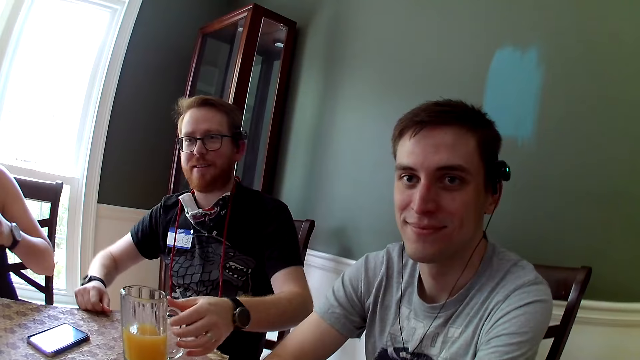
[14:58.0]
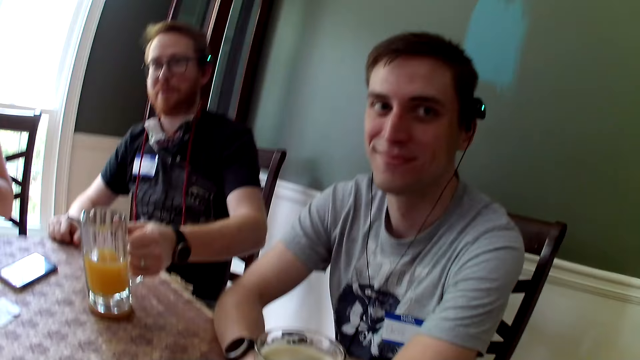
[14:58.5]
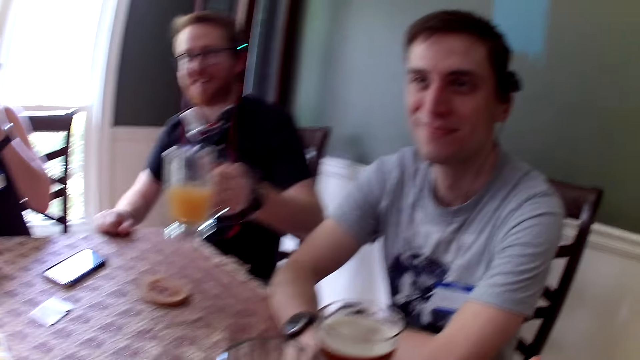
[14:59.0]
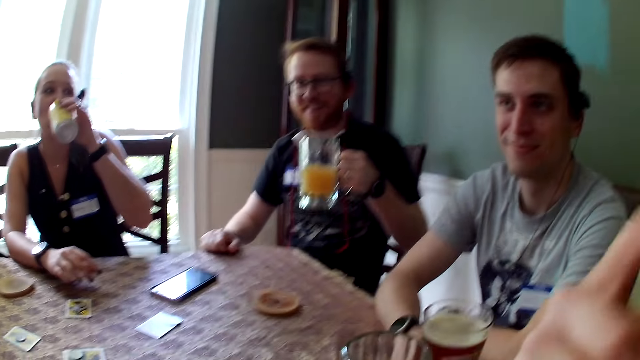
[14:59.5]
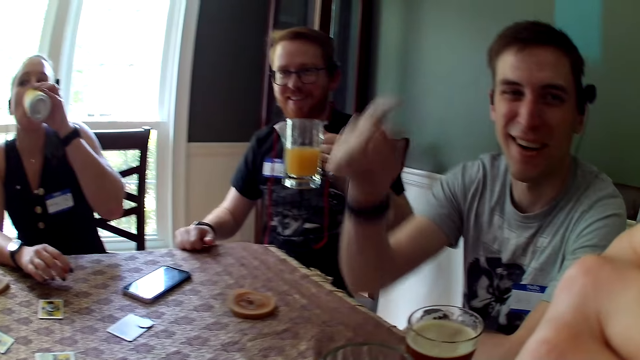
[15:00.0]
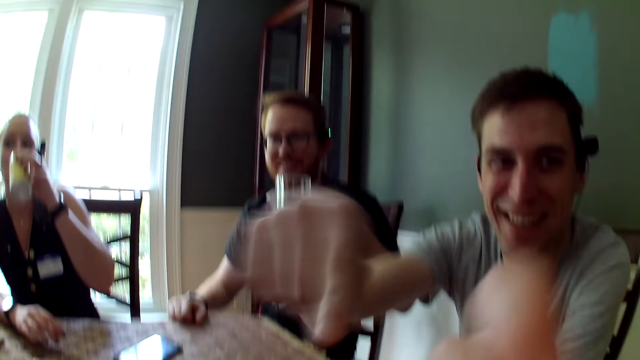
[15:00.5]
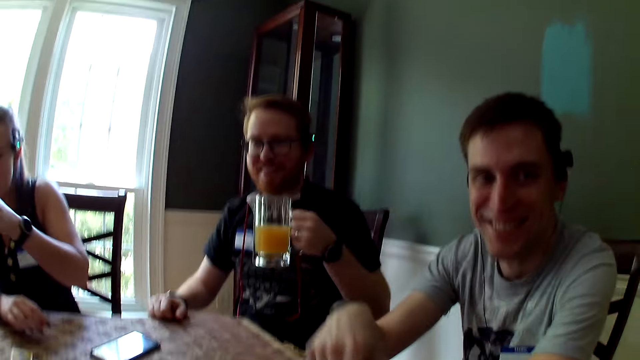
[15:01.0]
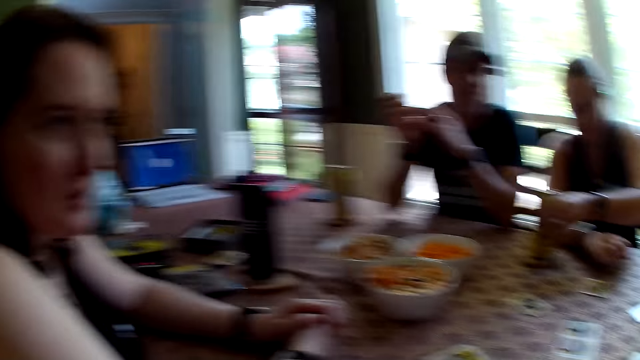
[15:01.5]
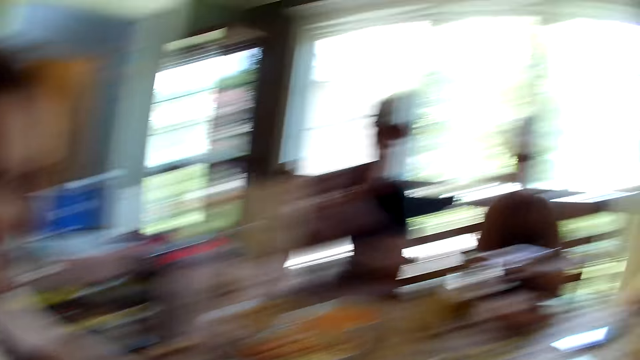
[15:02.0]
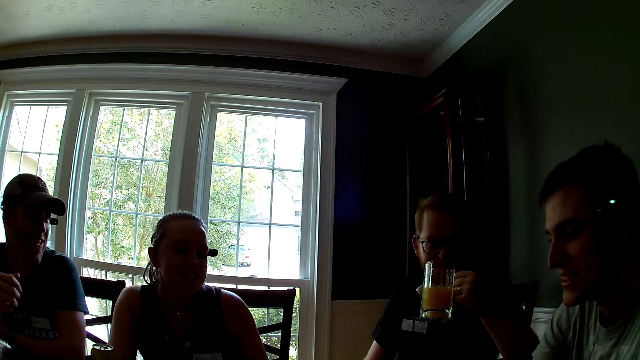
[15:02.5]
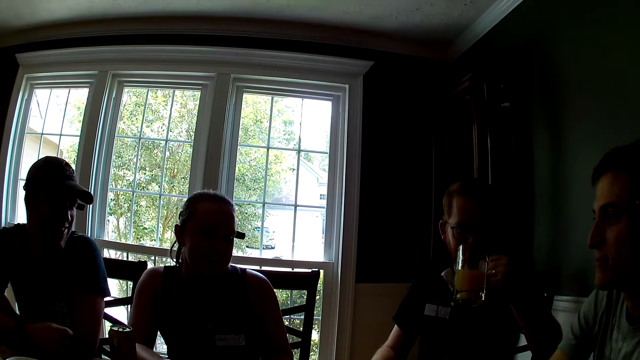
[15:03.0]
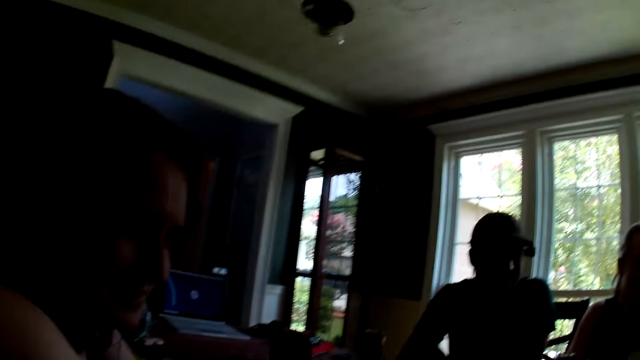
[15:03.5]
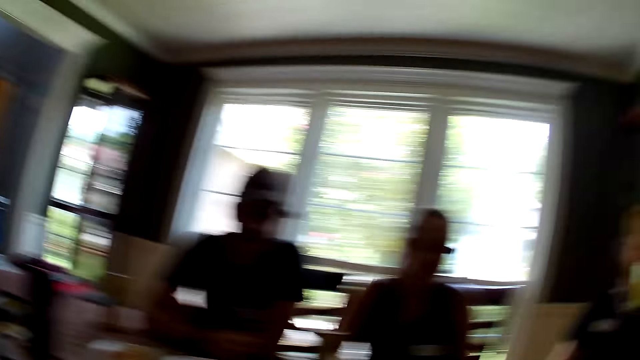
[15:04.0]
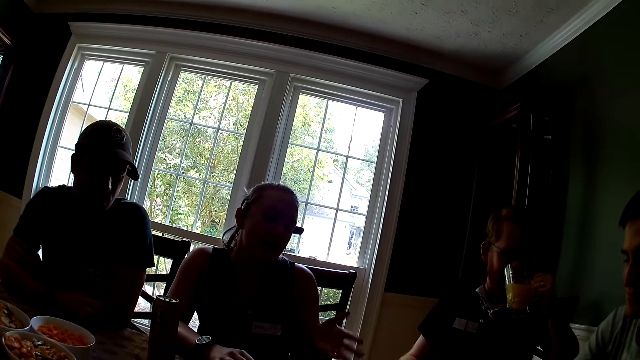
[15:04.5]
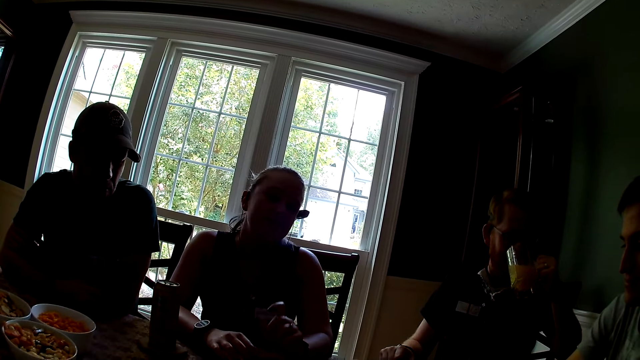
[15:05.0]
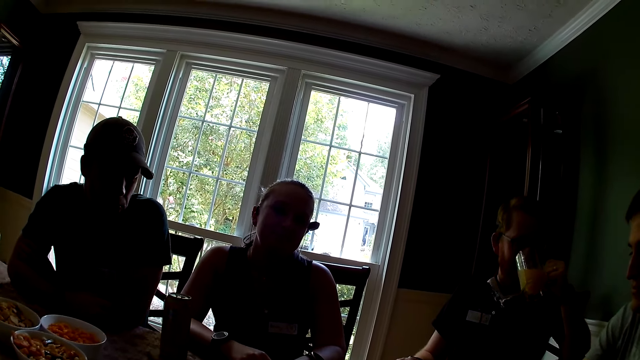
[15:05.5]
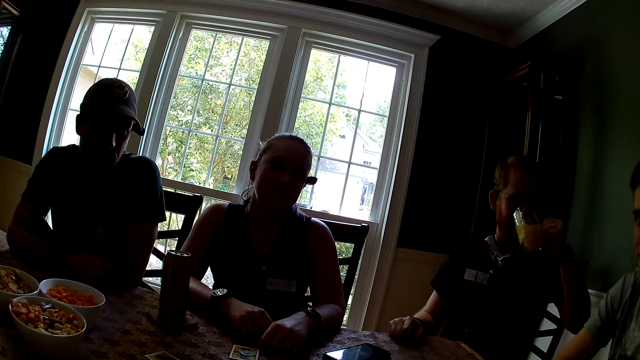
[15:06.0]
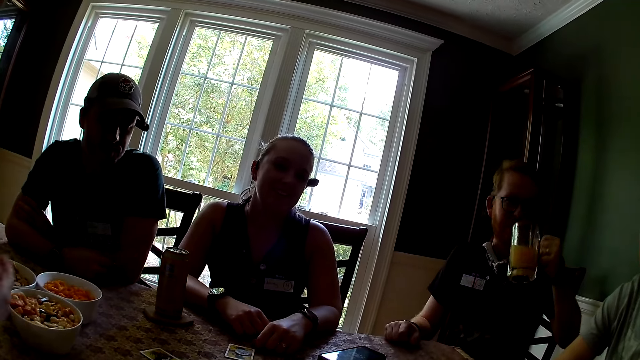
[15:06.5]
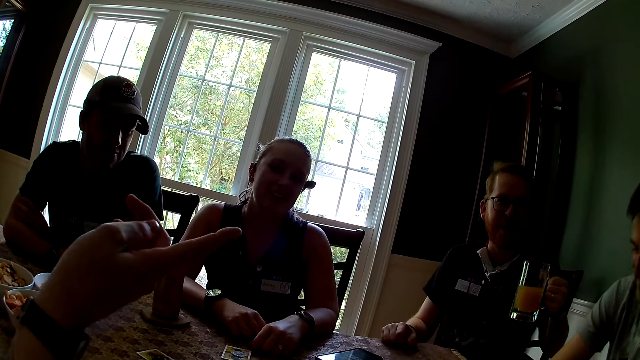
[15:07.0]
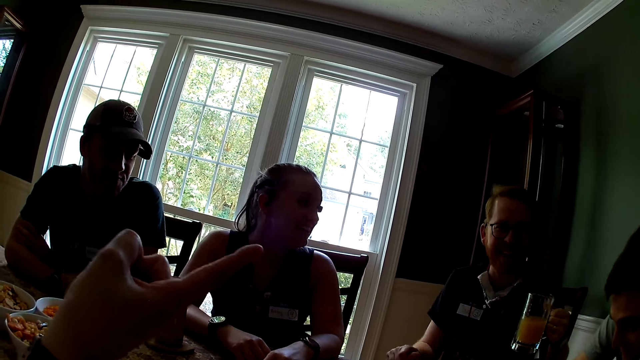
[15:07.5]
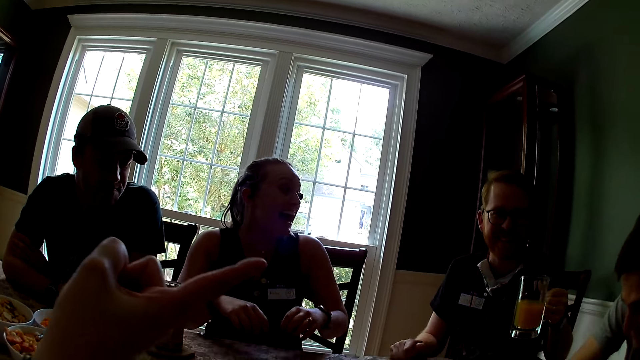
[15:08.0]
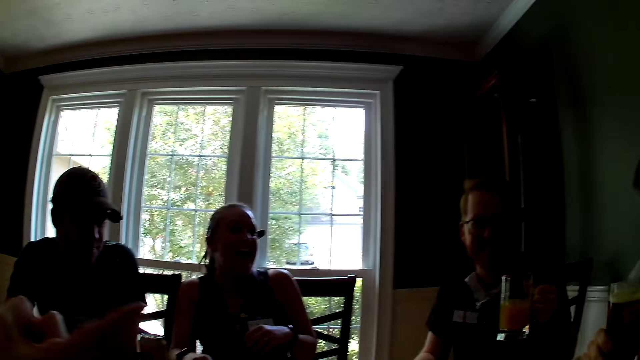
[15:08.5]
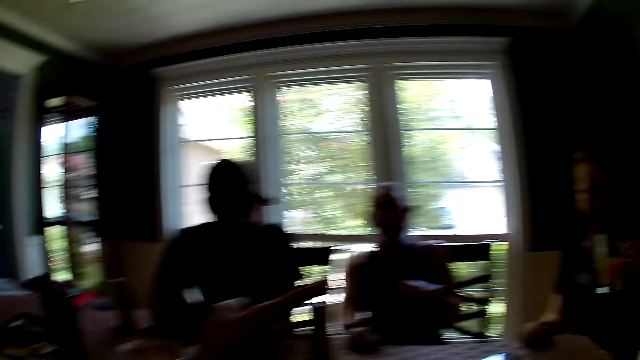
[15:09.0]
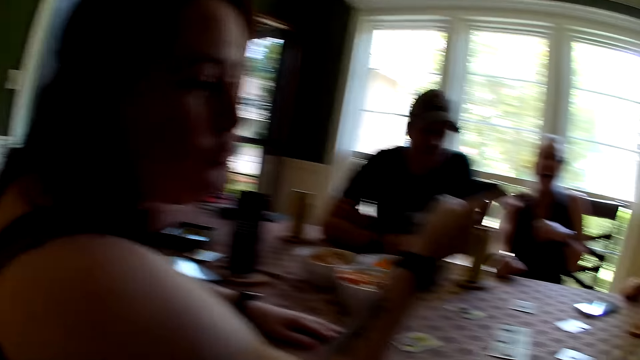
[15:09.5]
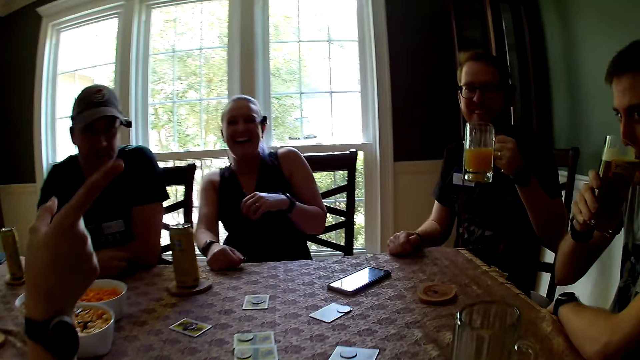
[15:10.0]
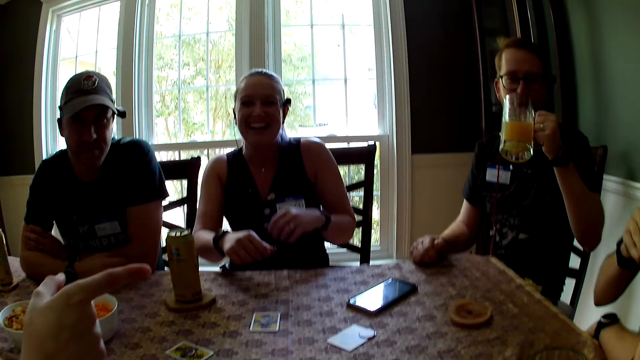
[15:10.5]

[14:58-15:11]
A man carries the cup or glass of juice with his left hand. A woman drinks from the can. Another man moves his hand. The first man drinks juice from the glass. Another woman points her finger at the second man. Another man holds a cup of beverage with his right hand. He drinks the beverage.

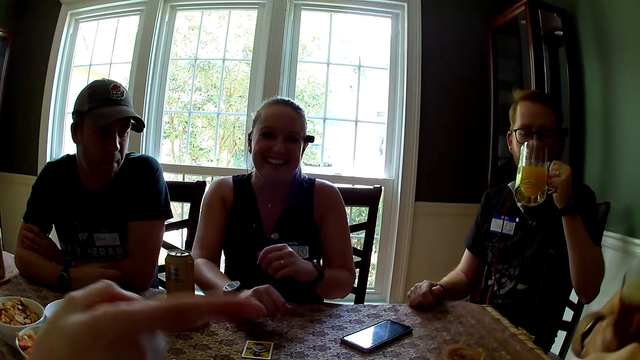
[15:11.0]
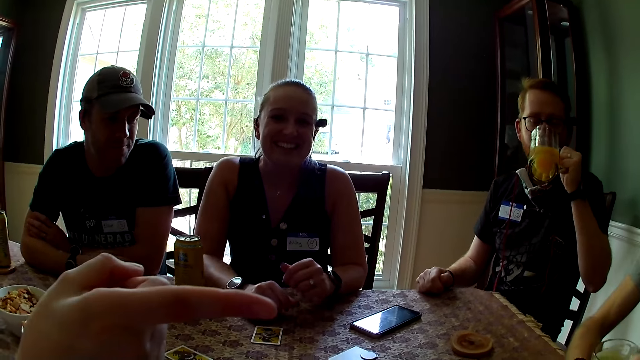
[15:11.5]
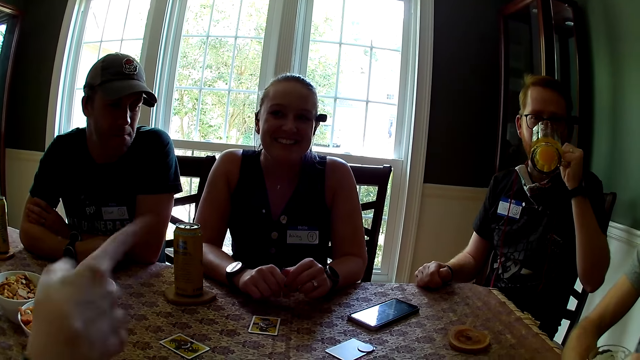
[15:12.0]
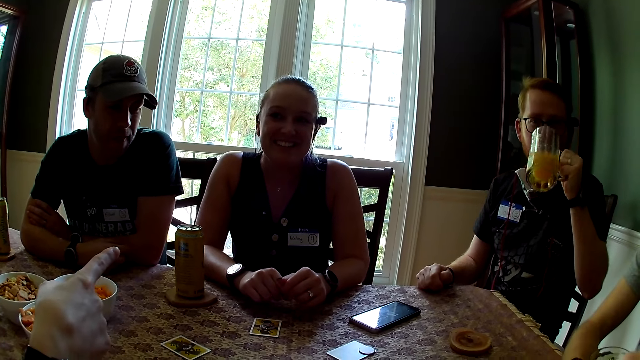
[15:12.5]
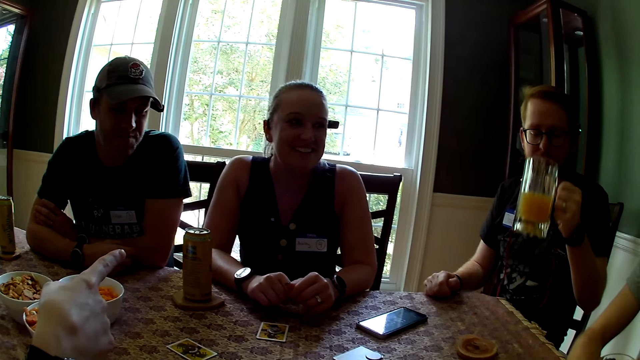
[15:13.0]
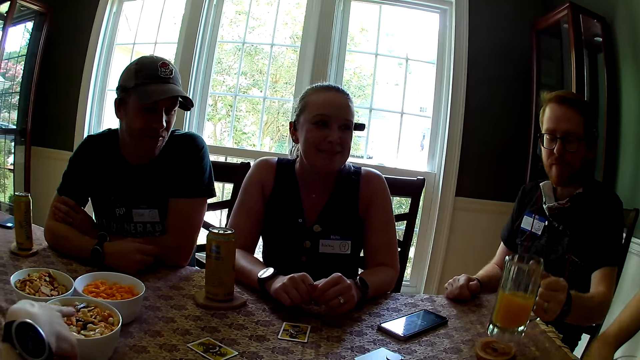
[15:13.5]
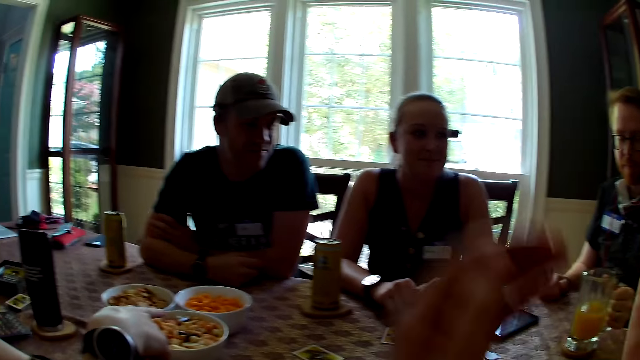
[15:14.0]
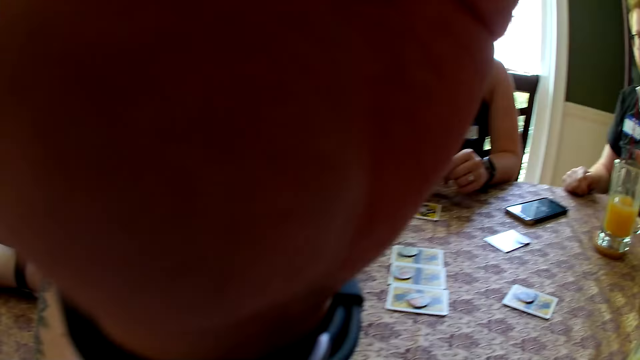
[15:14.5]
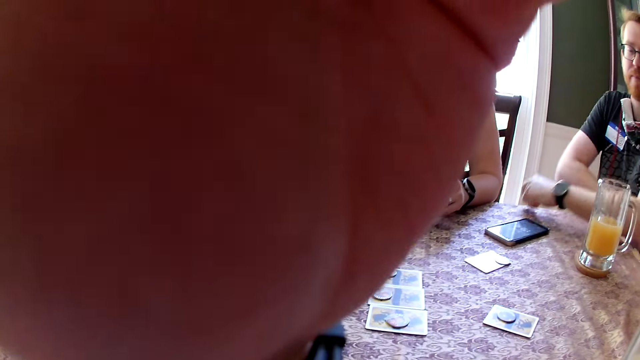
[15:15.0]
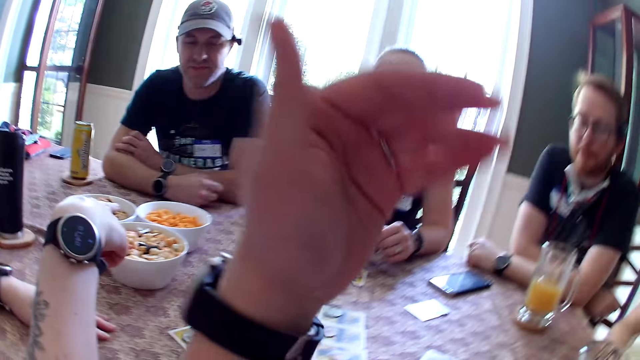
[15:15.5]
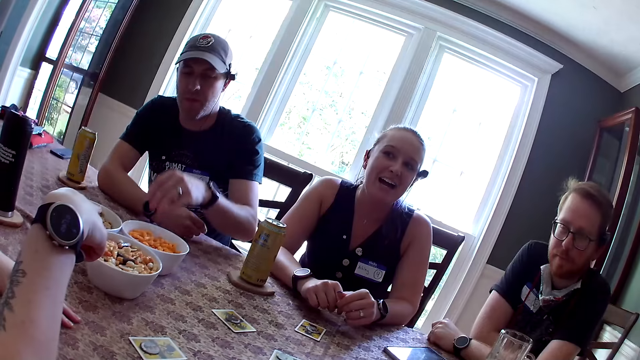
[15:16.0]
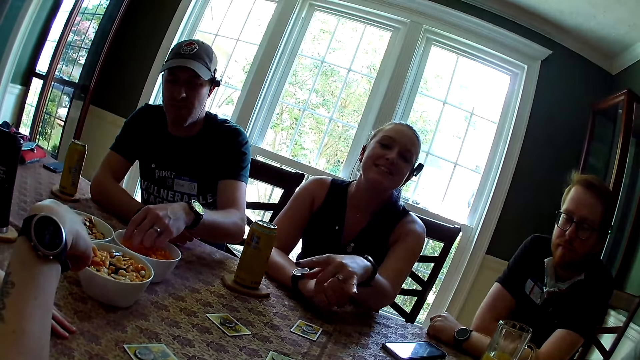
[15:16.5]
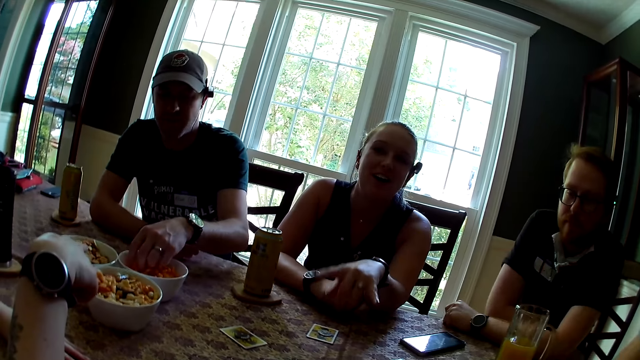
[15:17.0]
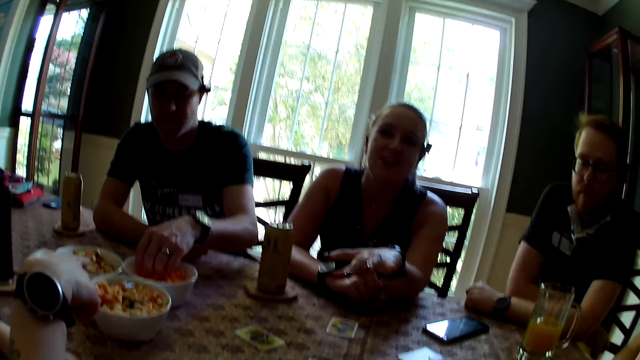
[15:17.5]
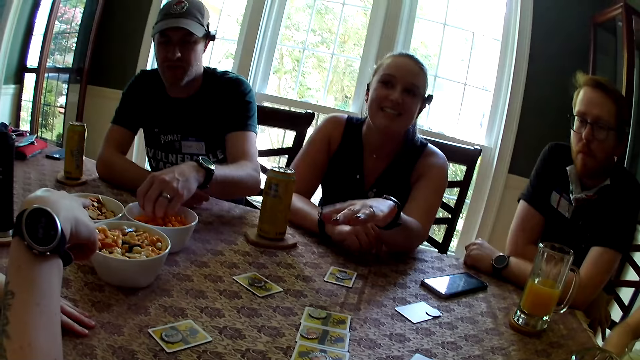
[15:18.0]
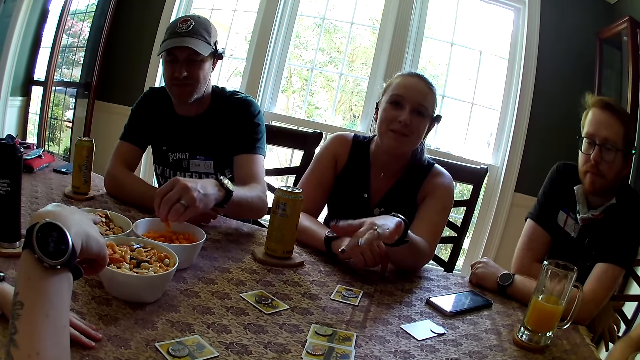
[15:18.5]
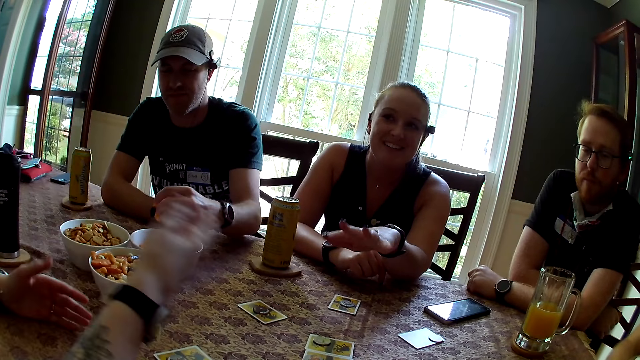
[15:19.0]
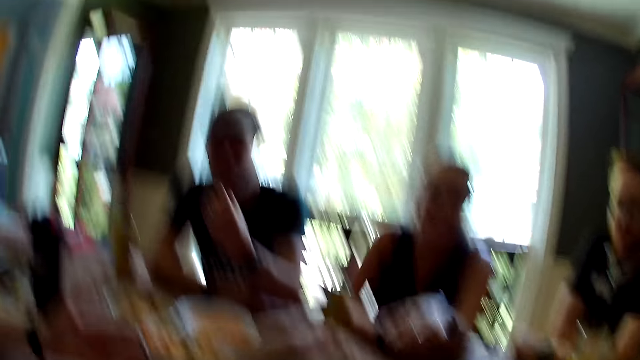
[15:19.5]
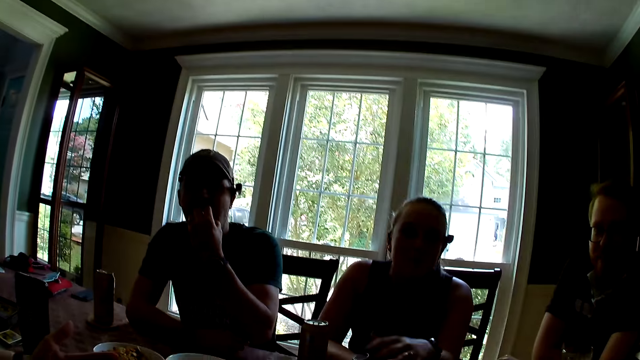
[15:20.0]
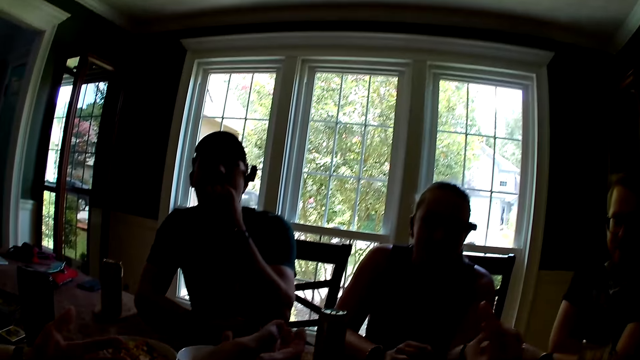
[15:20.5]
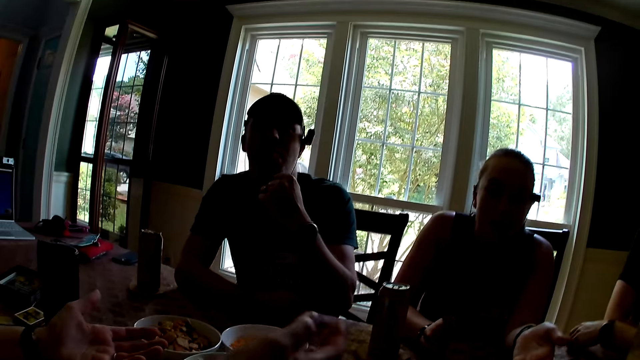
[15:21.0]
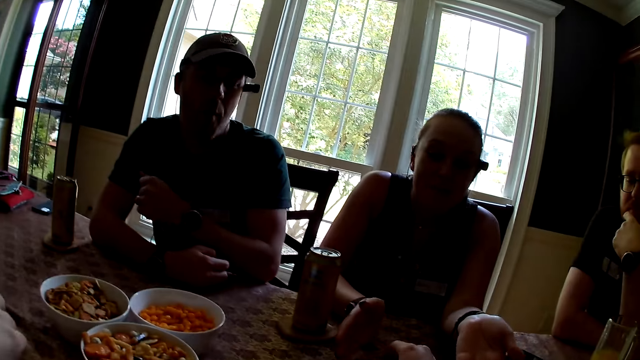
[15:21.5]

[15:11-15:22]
A man drops the cup of beverage on a coaster. Another man drops the juice on a coaster with his left hand. The camera wearer moves her hand to her face. She touches her forehead with her left hand. The second man drops his arms on the table. A third man touches the snack from the plate. A woman interacts with another woman. The third man carries the snack from the plate with his left hand. He eats the snack with his left hand.
